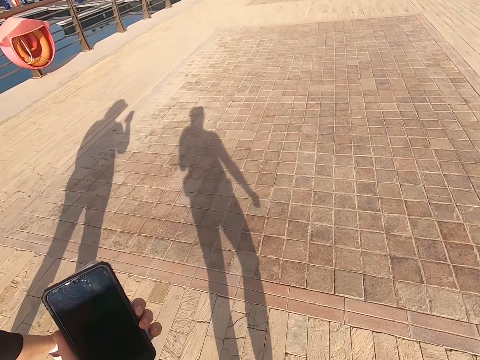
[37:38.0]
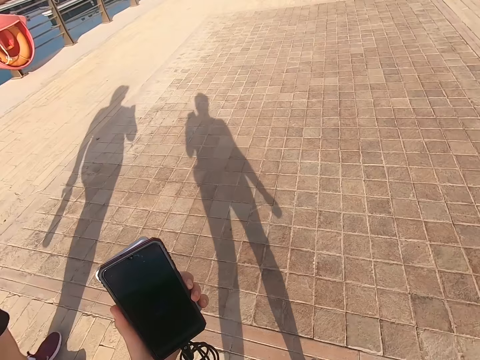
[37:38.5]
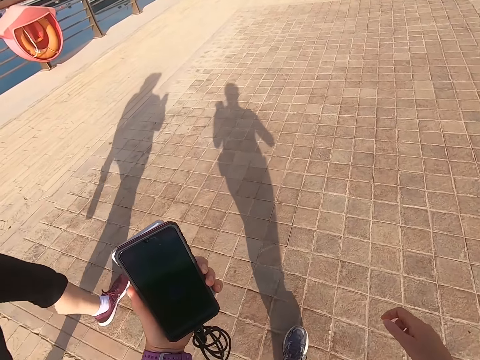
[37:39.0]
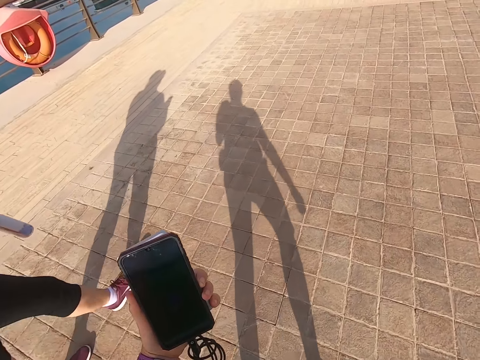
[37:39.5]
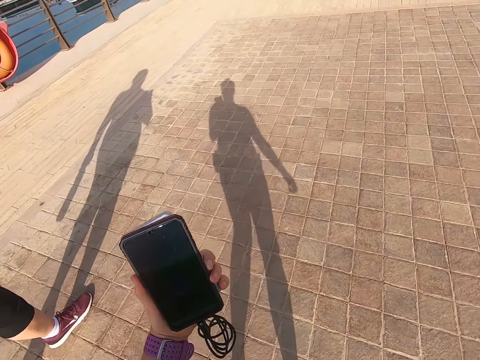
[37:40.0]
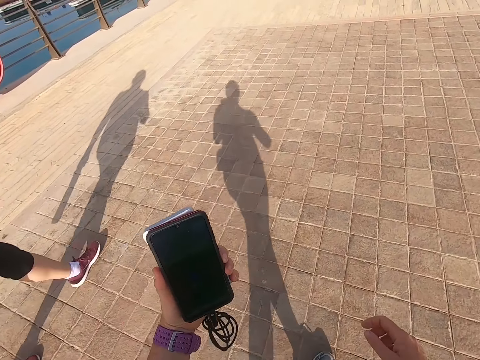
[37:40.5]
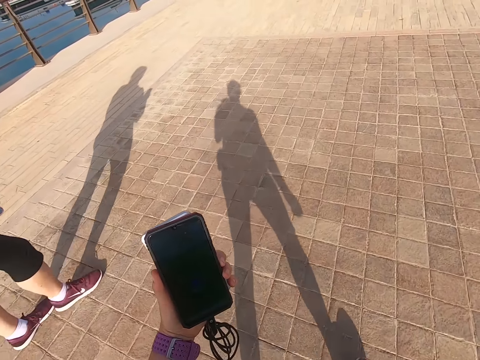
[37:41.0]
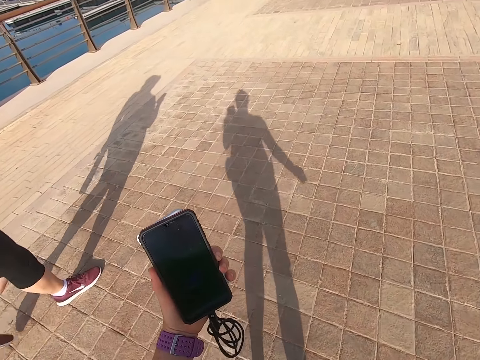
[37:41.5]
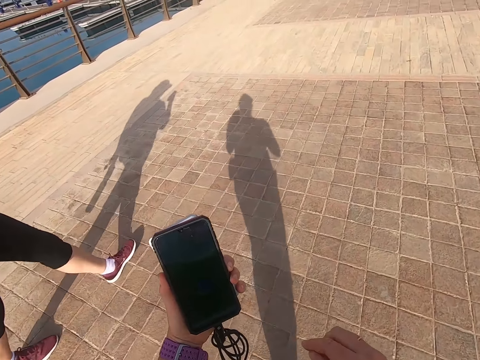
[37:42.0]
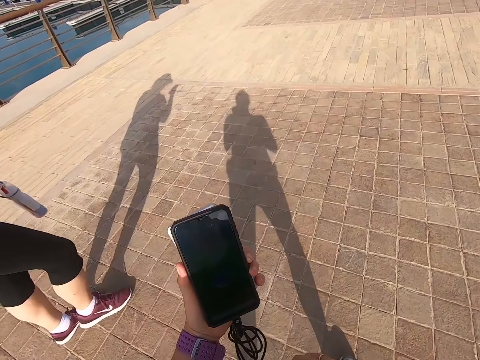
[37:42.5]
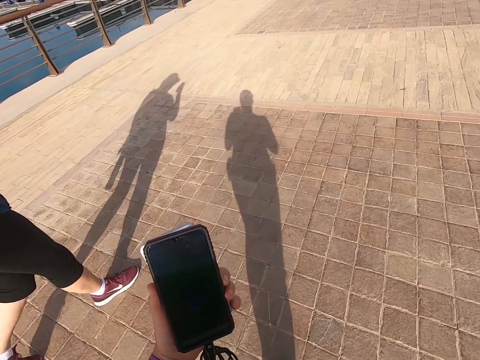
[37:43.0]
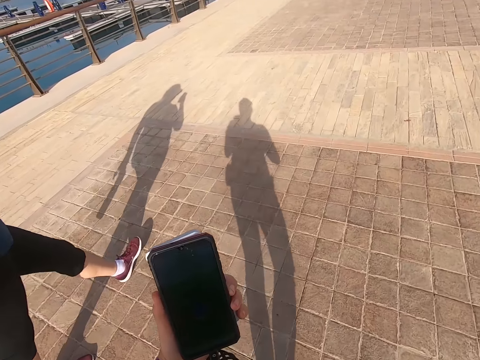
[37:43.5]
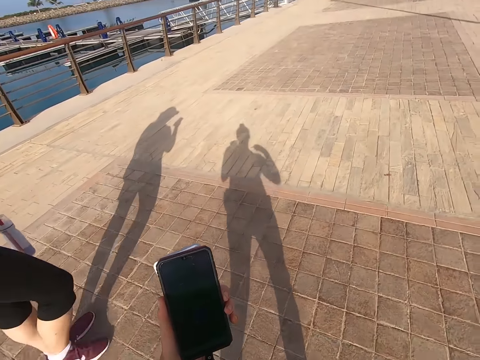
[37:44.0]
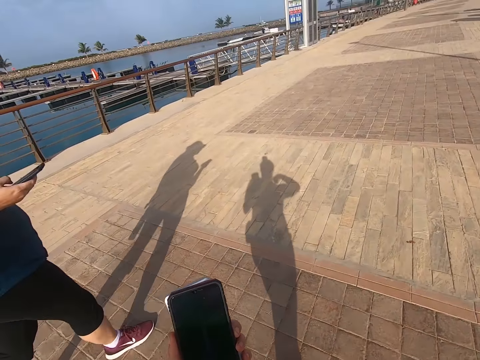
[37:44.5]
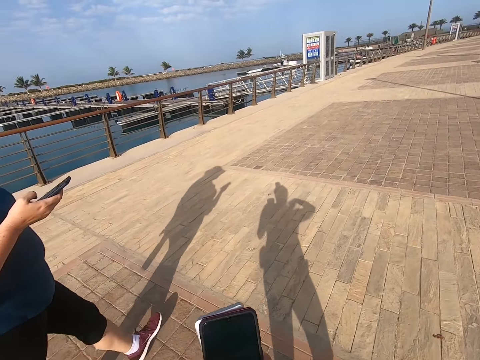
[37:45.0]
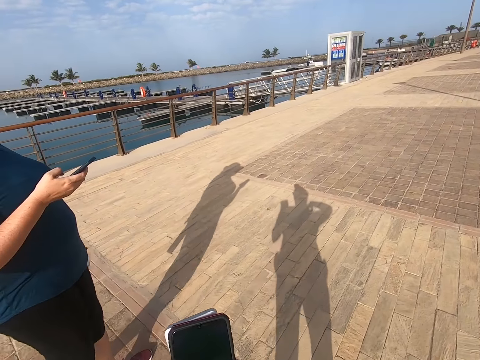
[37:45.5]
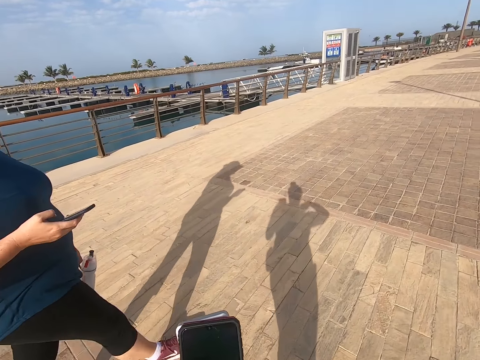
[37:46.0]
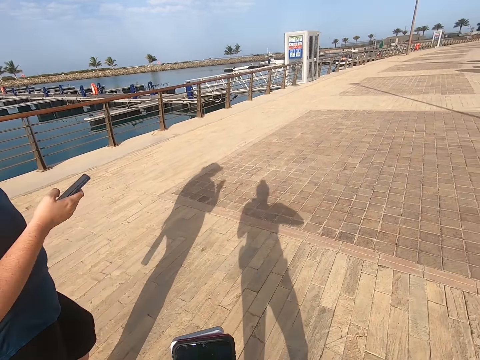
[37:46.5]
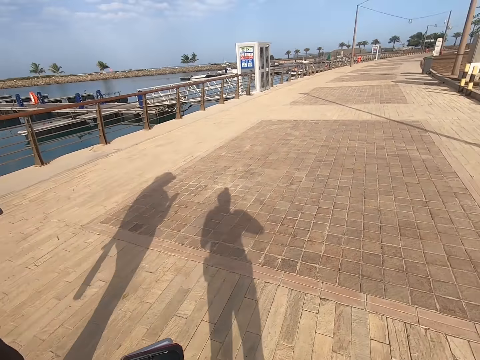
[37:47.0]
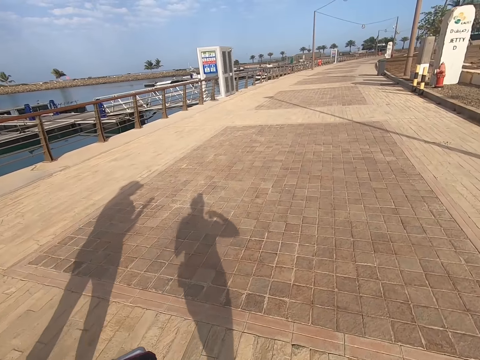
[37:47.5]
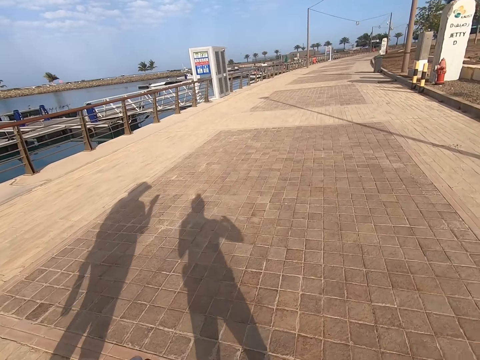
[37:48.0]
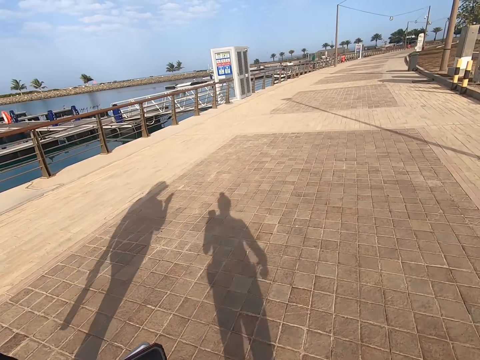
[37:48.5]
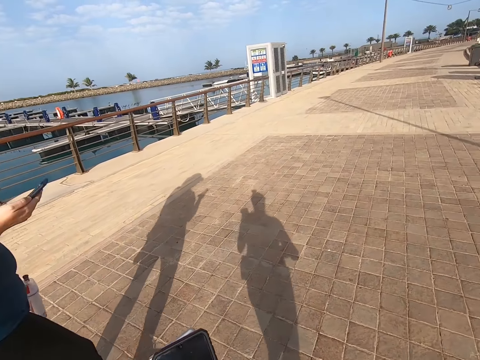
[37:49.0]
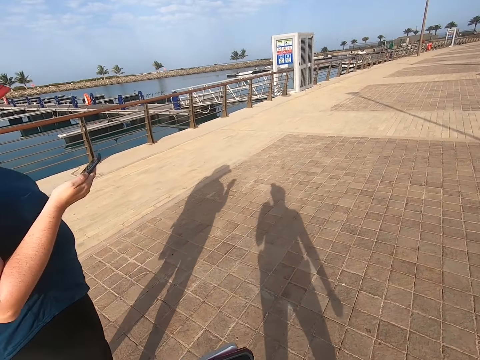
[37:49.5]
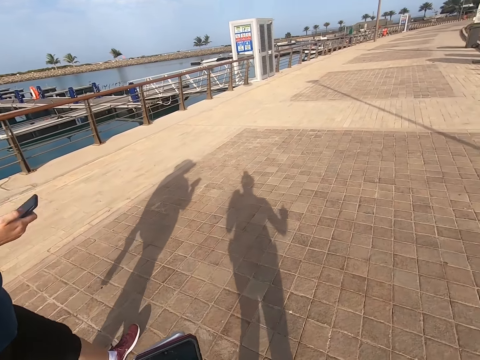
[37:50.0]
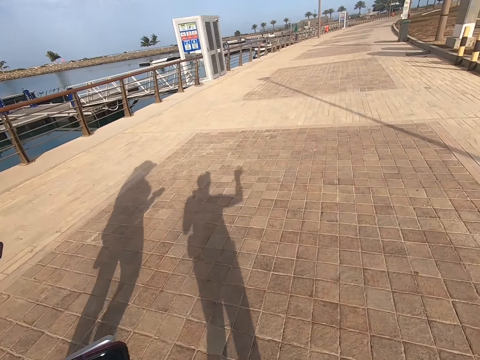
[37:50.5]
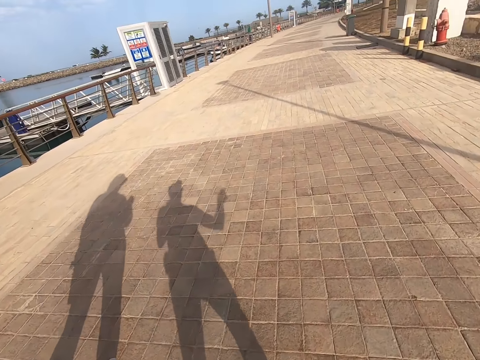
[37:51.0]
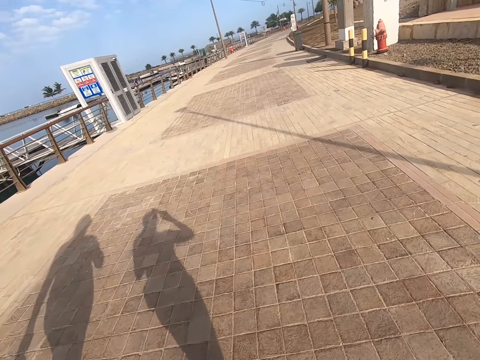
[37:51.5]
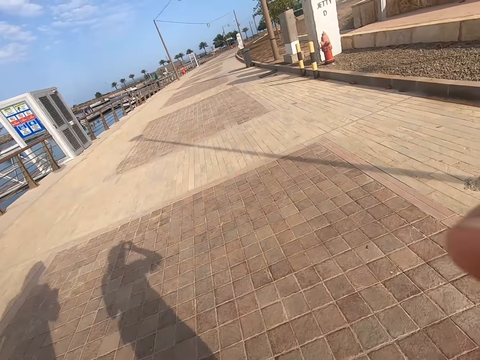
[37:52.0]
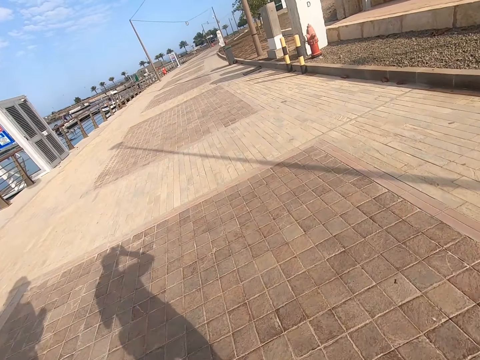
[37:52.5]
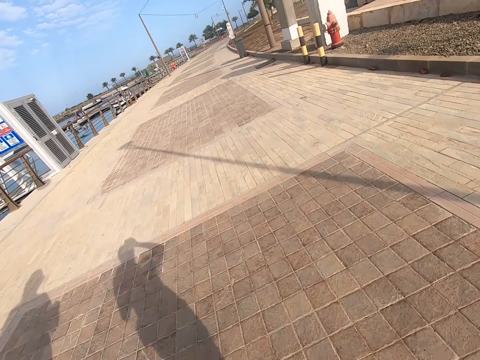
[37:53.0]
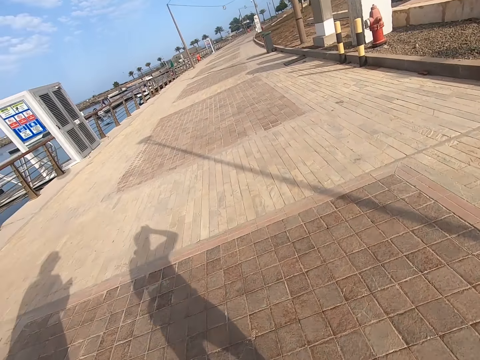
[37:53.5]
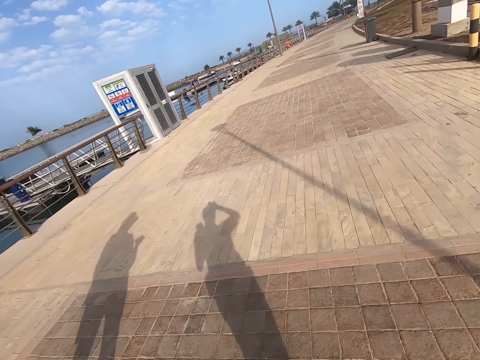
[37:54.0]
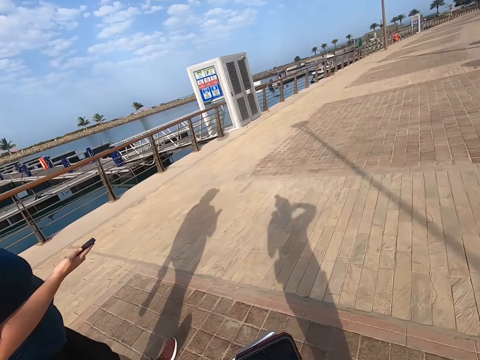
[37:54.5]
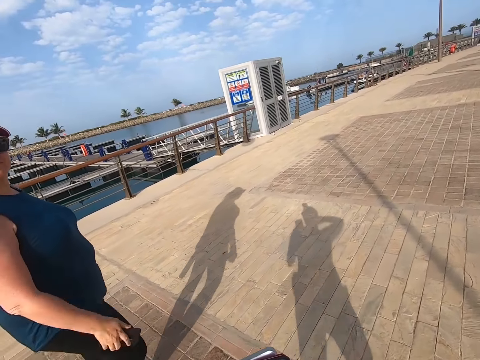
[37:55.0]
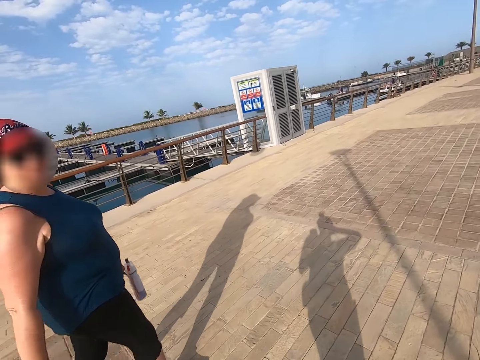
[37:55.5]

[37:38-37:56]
The camera wearer looks on the phone. A man walks on the road. The camera wearer walks on the road. The man walks on the road. The camera wearer raises the right hand. They walk with the man. They raise the right hand. They walk with the man.

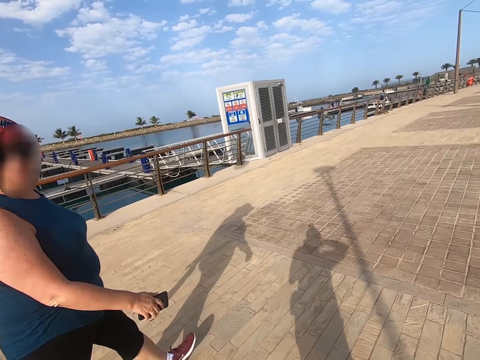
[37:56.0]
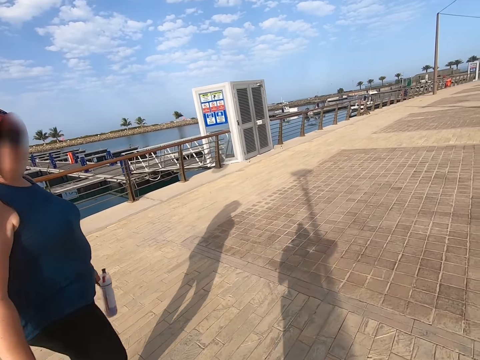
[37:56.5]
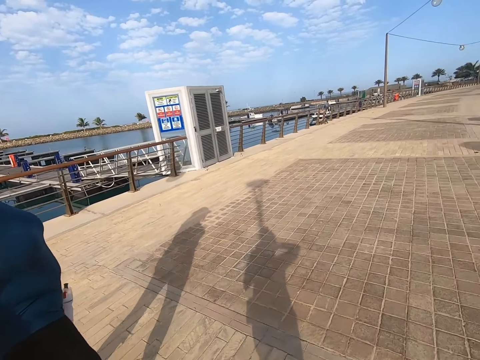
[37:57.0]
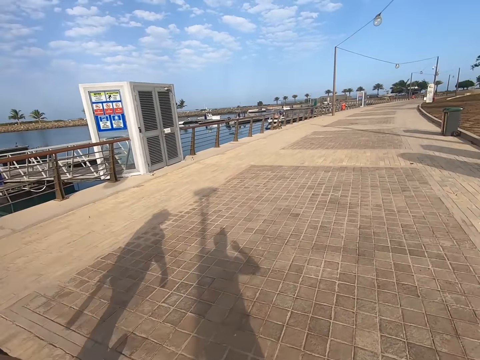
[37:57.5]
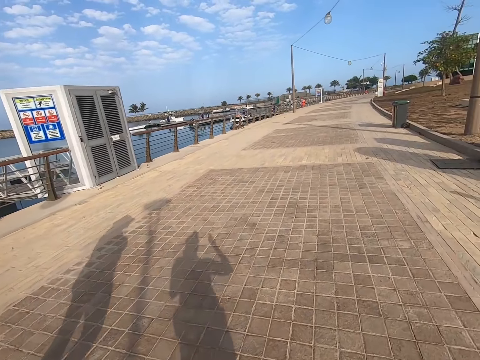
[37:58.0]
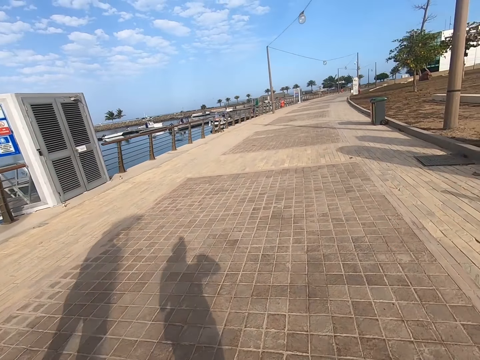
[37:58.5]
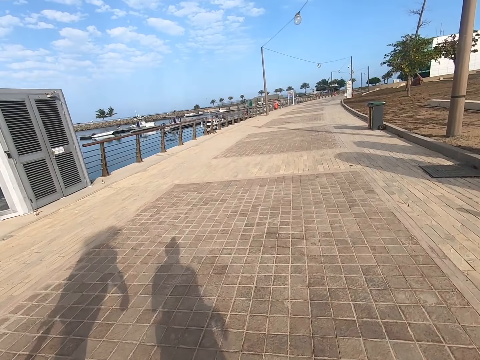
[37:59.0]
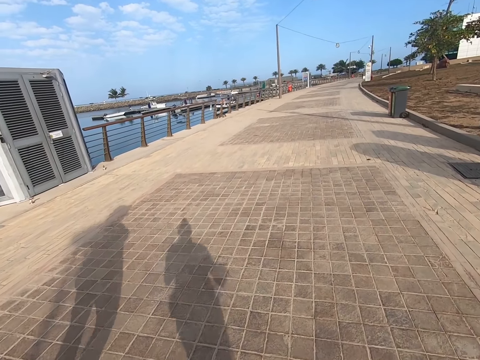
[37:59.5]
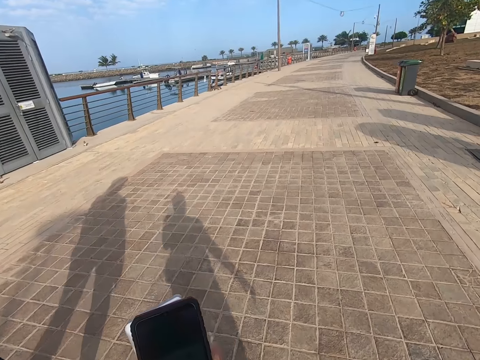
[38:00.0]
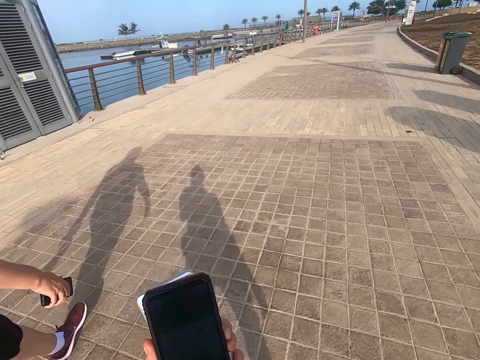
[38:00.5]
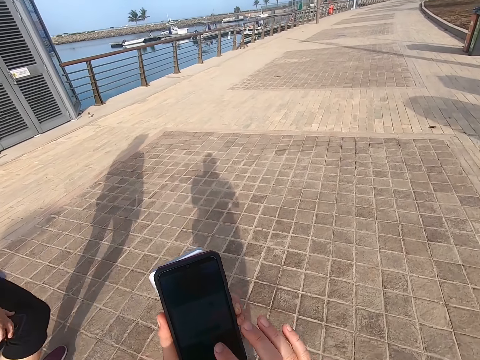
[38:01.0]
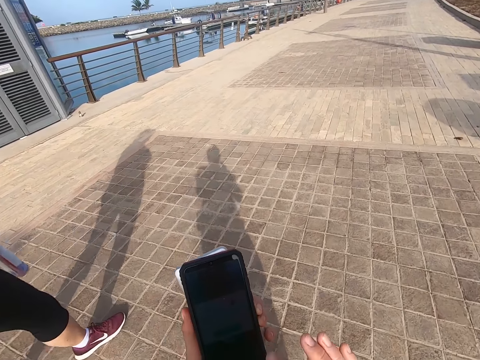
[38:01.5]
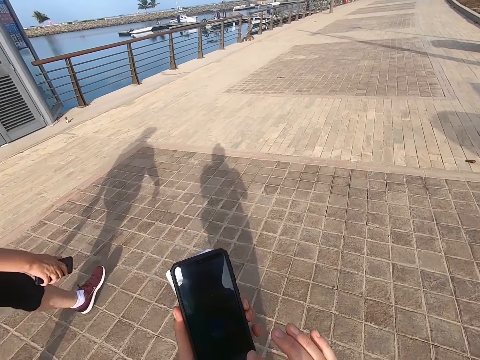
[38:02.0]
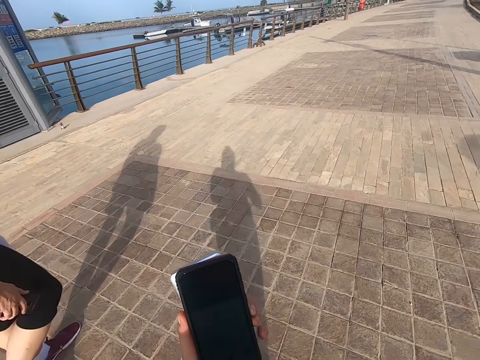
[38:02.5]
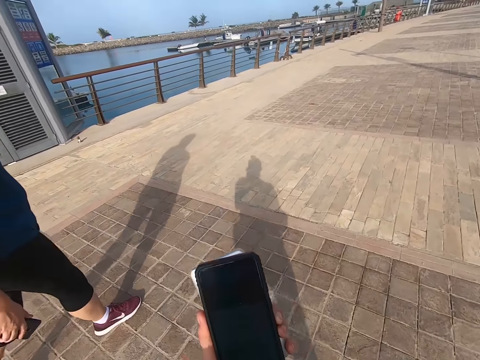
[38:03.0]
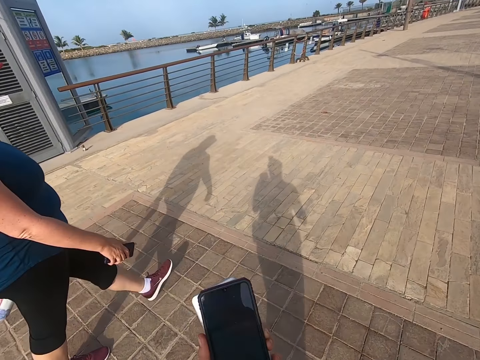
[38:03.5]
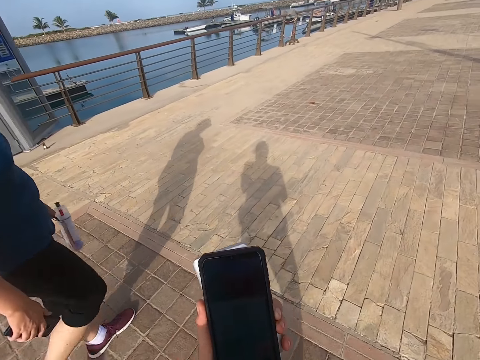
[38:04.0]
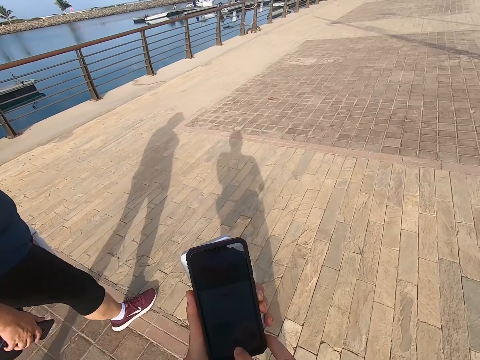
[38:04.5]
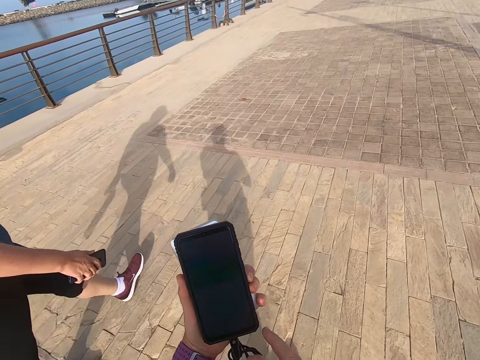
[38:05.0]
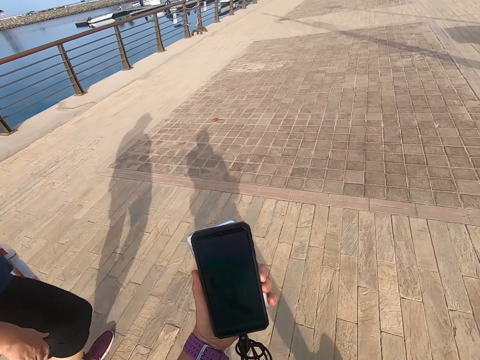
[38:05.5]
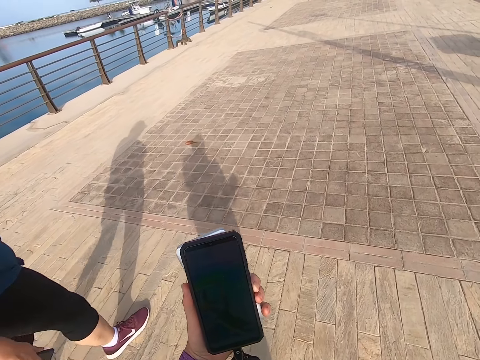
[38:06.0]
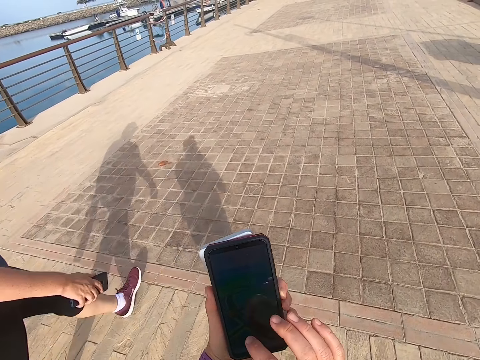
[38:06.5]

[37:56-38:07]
The camera wearer raises the right hand. They walk with a man. They look on the phone. They hold the phone. They scroll the phone. The man walks on the road. The camera wearer walks with the man.
